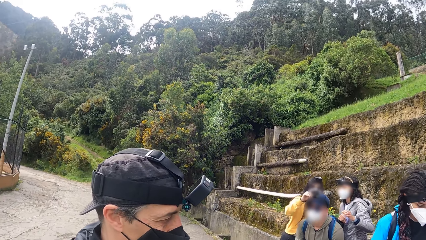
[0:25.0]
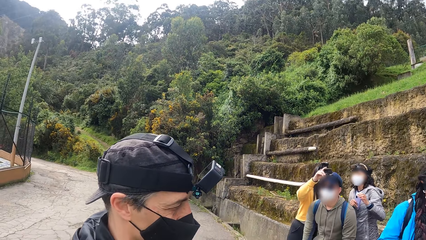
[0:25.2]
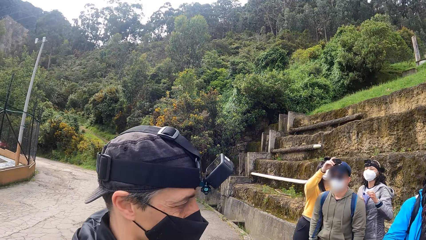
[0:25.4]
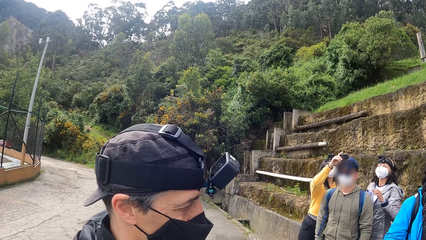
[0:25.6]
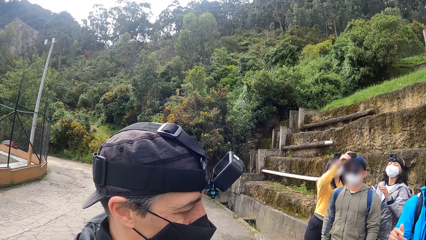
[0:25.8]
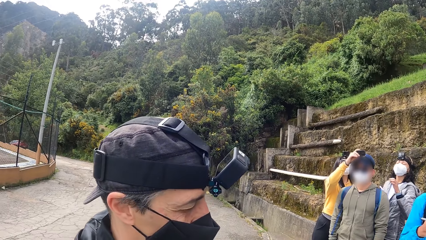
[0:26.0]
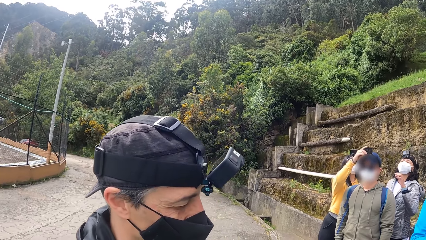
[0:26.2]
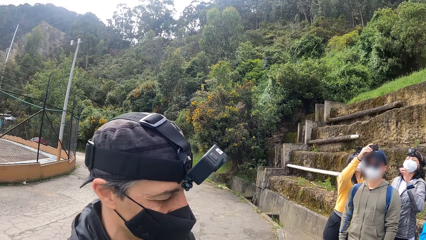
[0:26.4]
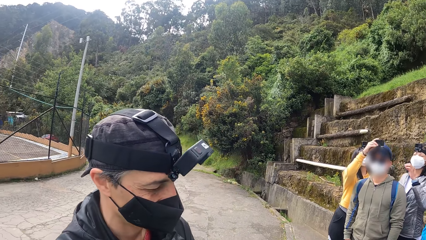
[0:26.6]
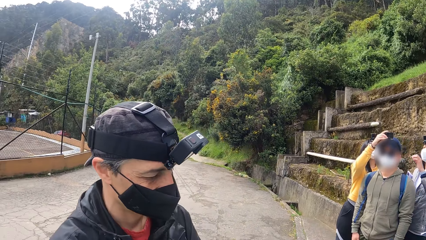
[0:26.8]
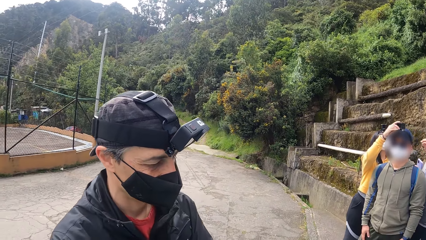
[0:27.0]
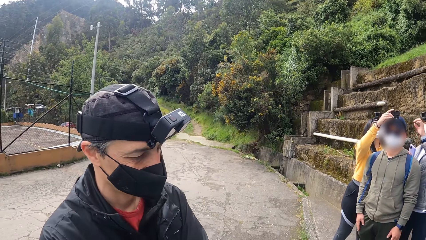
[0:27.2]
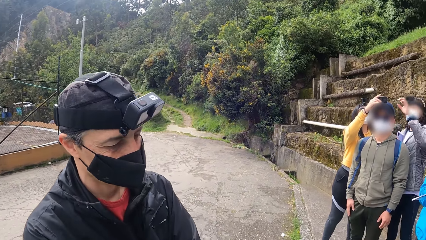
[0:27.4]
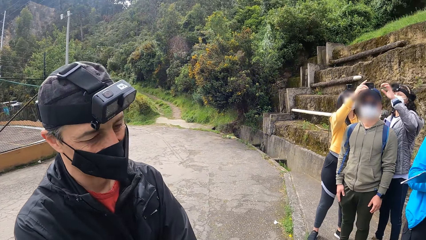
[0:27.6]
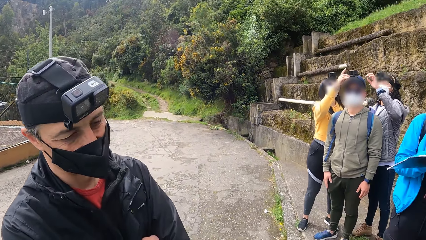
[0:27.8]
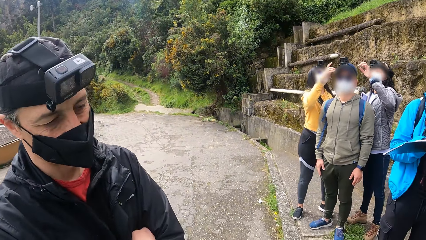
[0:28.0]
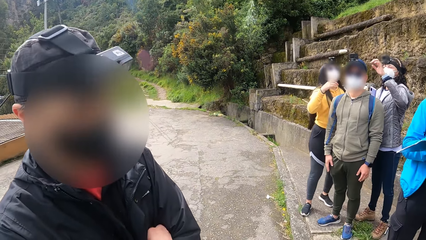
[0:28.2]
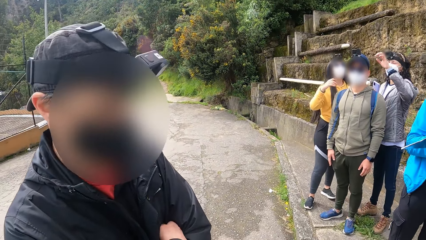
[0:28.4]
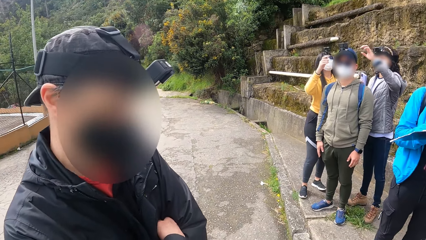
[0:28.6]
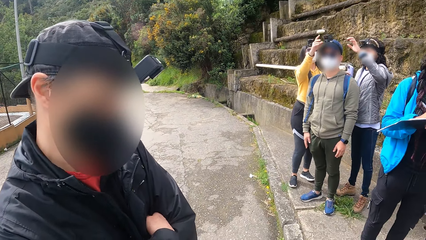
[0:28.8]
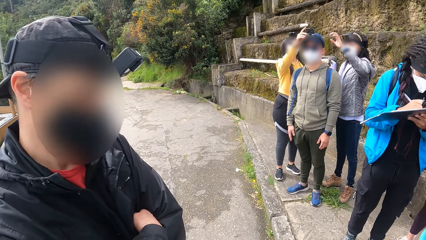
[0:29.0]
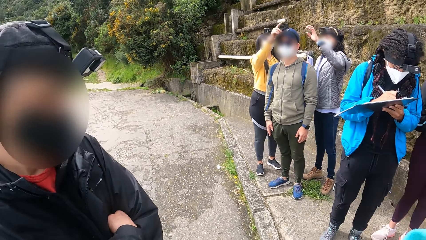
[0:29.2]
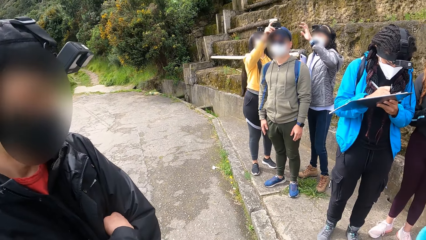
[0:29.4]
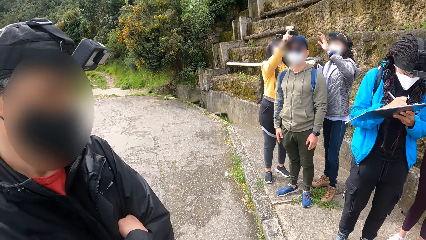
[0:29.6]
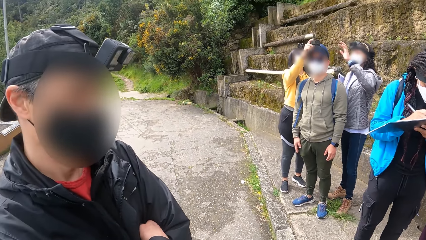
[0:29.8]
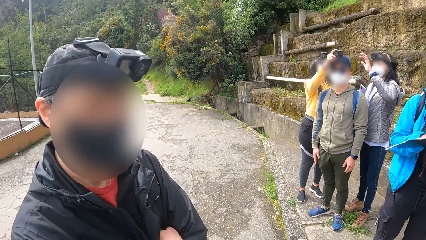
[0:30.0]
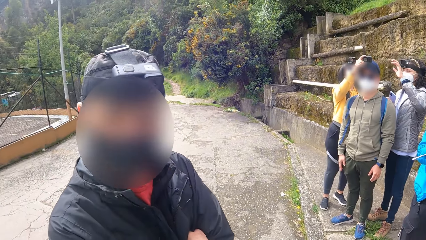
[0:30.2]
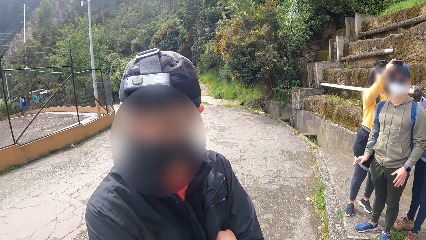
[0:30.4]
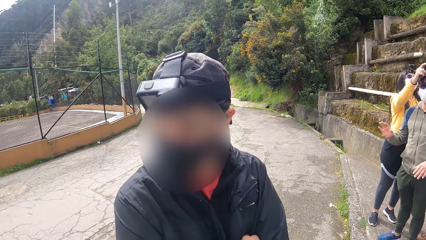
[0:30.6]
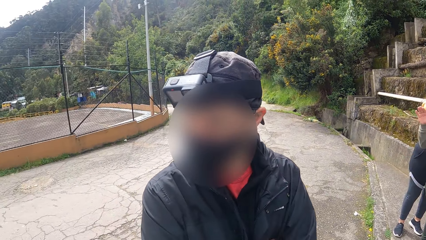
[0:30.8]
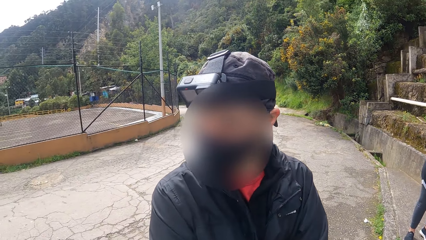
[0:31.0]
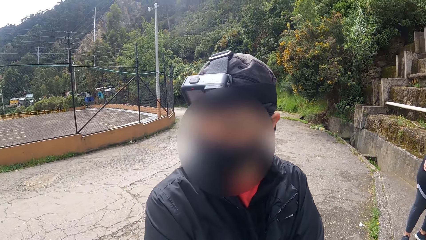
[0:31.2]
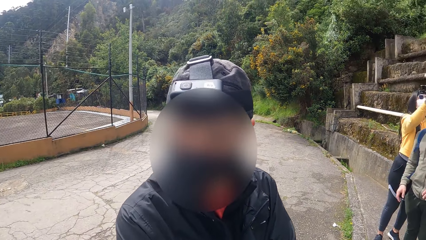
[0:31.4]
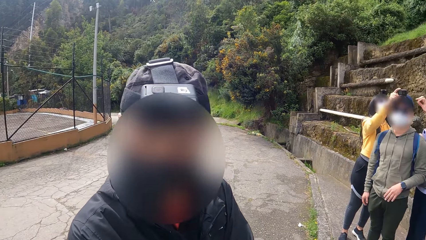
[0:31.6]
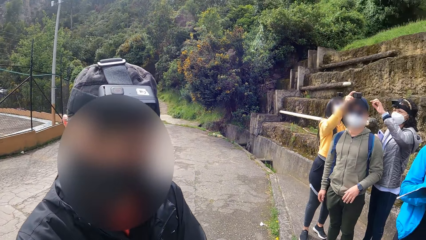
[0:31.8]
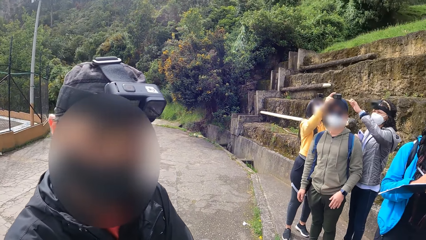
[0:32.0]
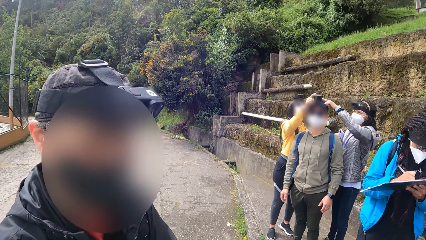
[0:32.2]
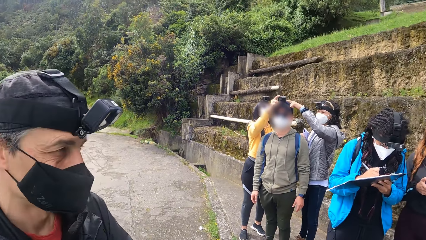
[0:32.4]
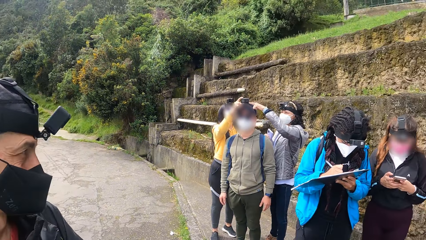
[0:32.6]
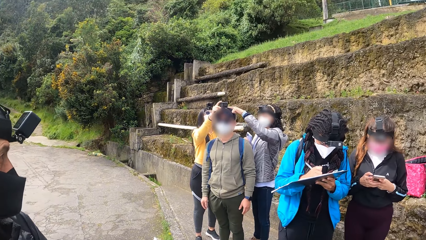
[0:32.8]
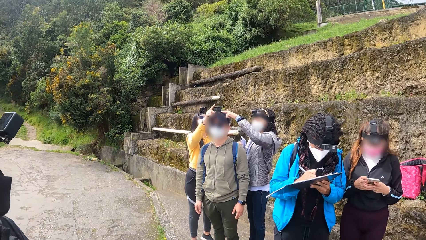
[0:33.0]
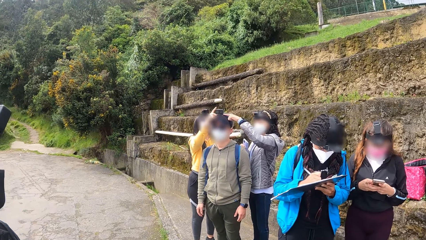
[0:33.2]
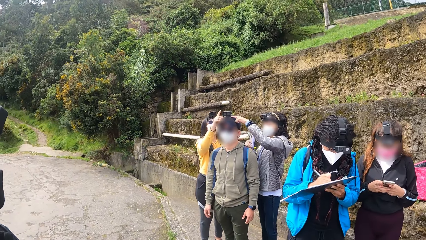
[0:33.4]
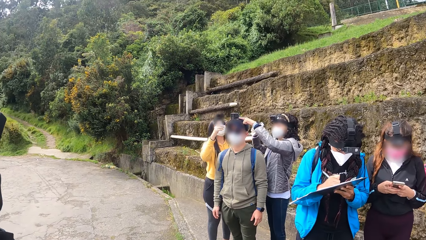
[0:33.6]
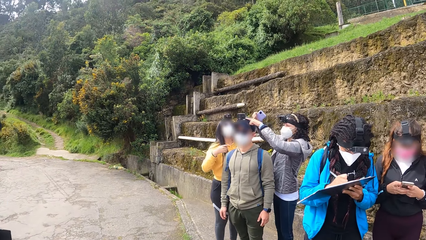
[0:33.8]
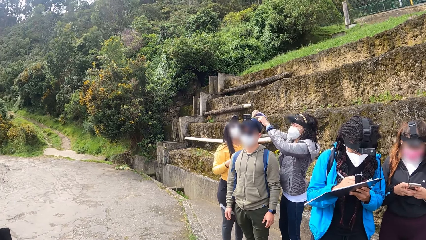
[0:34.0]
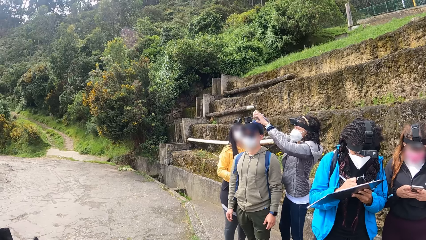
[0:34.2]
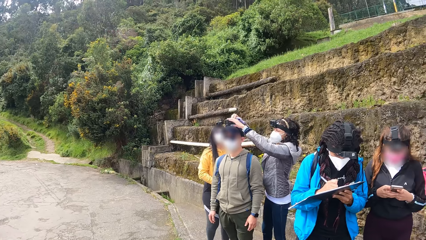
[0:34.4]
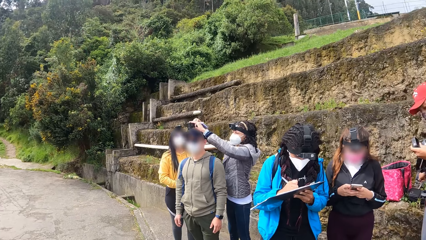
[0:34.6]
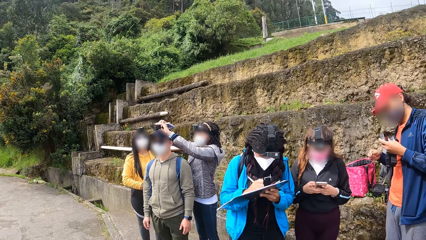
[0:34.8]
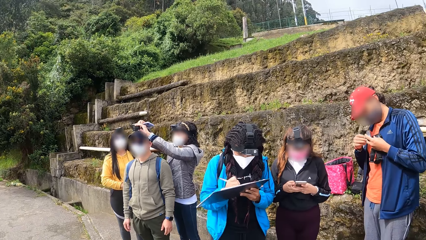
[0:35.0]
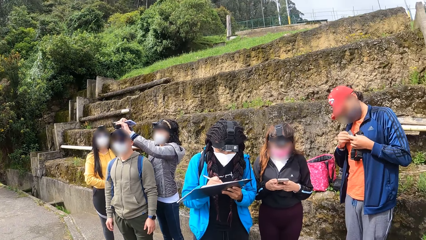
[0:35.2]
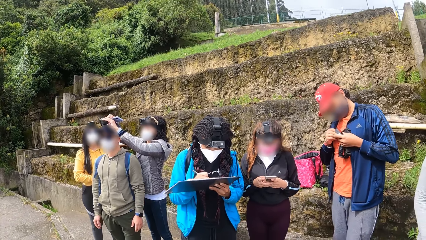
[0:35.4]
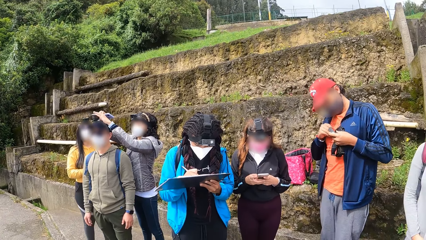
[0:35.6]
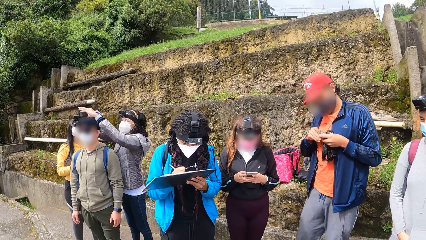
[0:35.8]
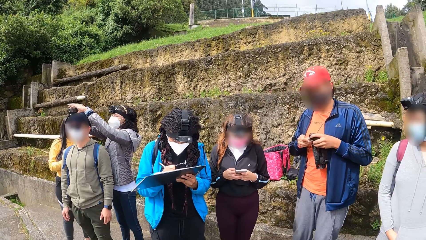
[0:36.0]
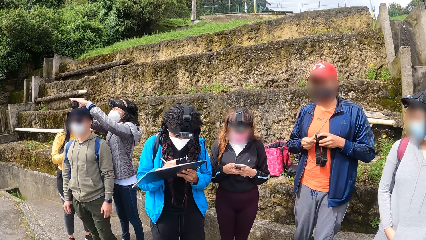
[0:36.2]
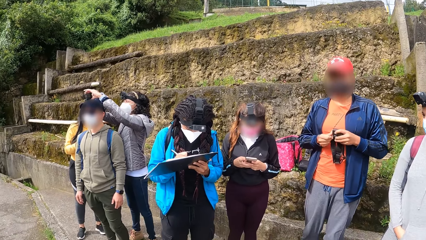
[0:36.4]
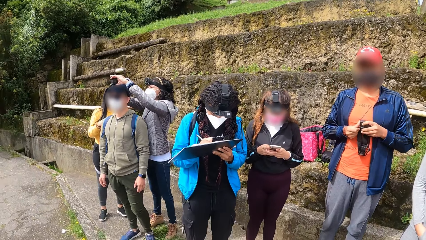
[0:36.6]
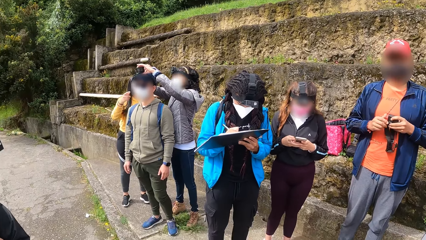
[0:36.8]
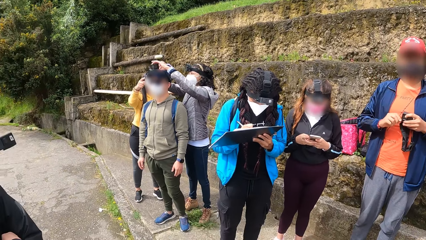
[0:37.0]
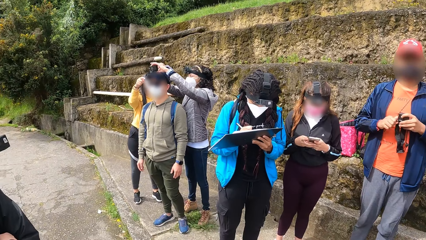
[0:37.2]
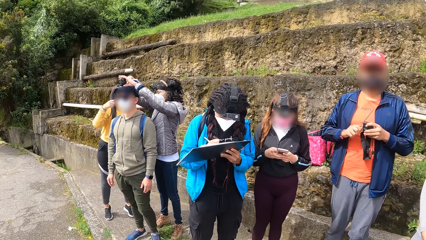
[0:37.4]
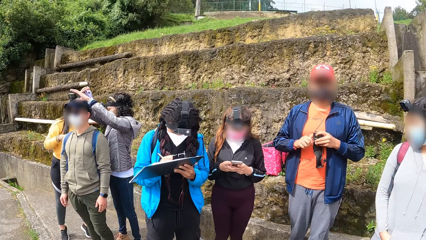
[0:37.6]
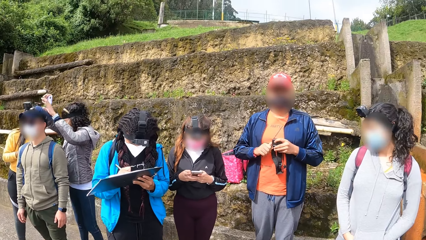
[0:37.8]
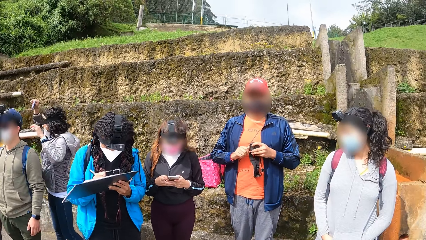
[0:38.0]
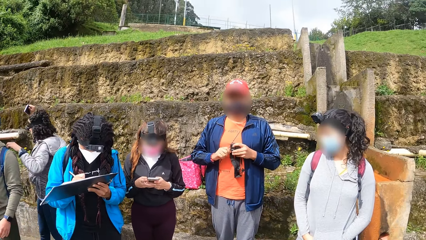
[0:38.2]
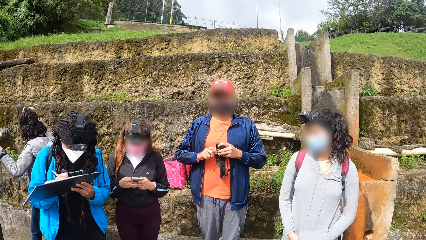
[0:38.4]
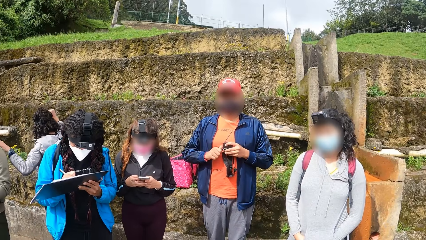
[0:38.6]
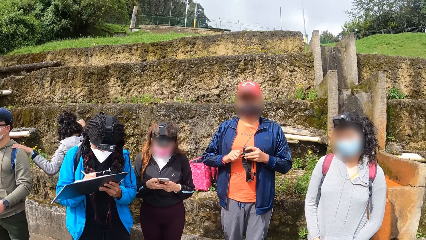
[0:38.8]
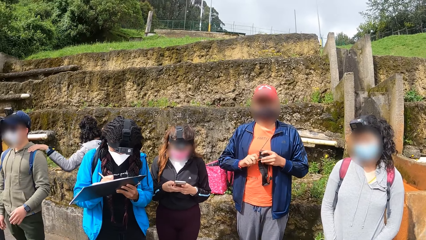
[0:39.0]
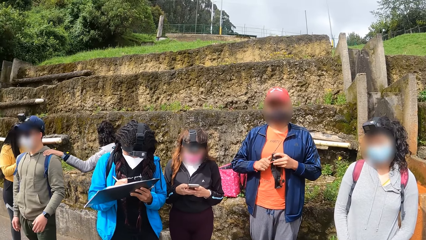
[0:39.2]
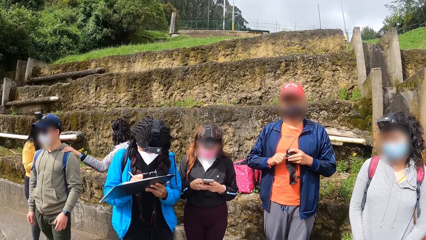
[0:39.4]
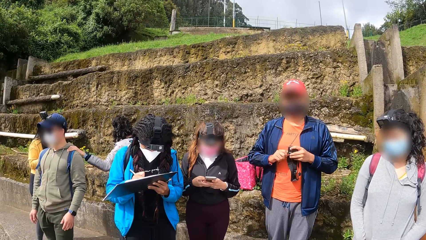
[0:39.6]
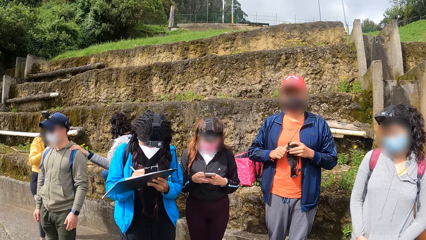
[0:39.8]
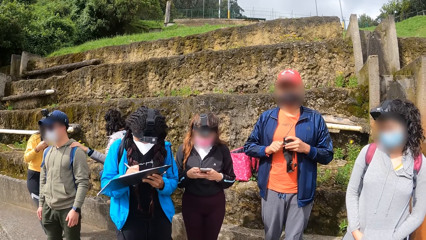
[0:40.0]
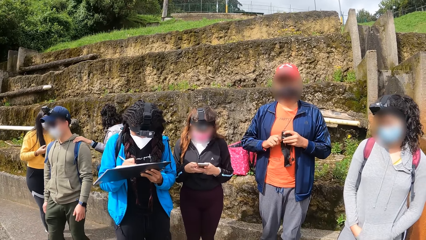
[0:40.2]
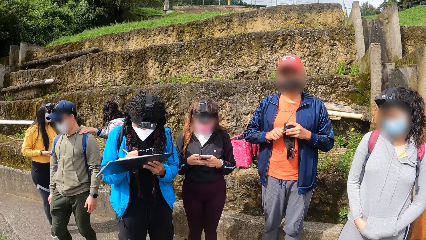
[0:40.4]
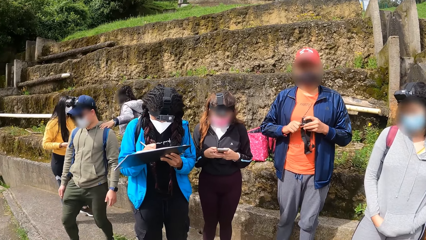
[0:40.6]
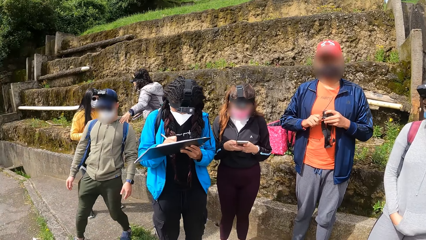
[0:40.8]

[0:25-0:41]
The fifth woman writes on the note with the pen in her right hand. The first woman operates a phone with both hands. The second woman adjusts the camera on the third man's head with both hands. The camera wearer looks around the field. The second man adjusts a camera in his left hand with his right hand.
